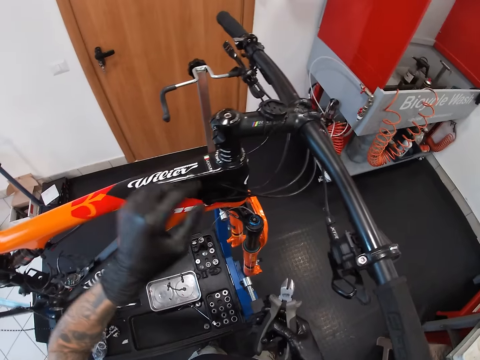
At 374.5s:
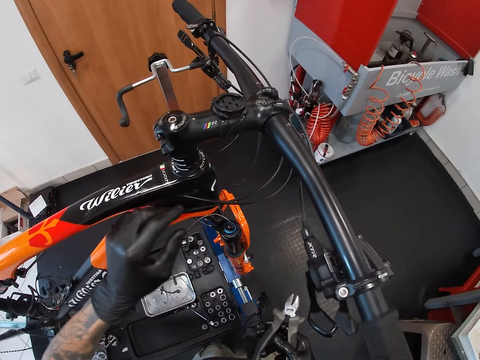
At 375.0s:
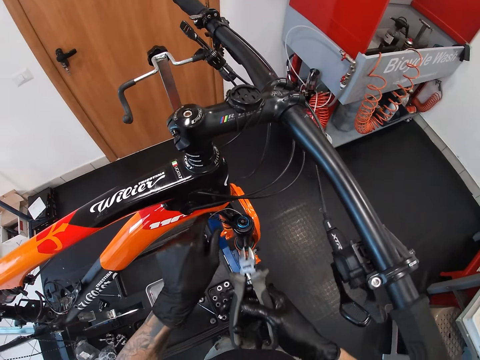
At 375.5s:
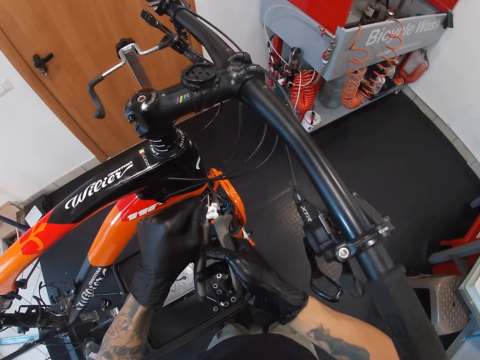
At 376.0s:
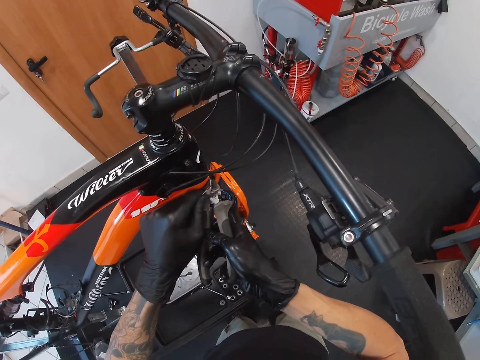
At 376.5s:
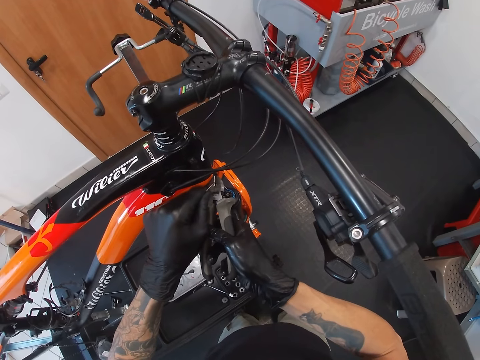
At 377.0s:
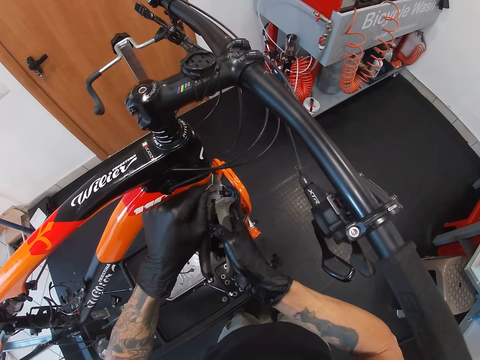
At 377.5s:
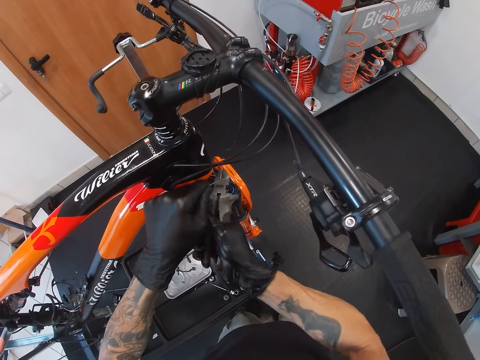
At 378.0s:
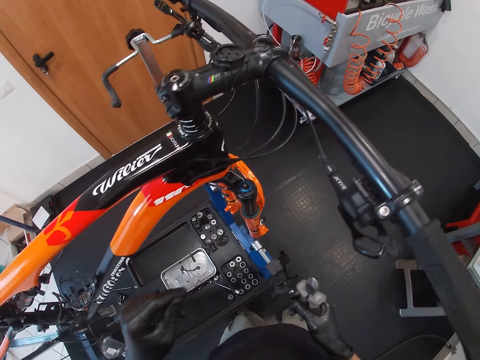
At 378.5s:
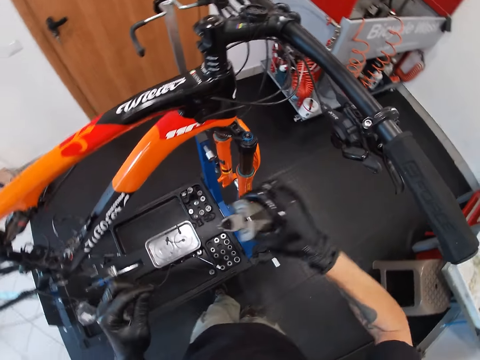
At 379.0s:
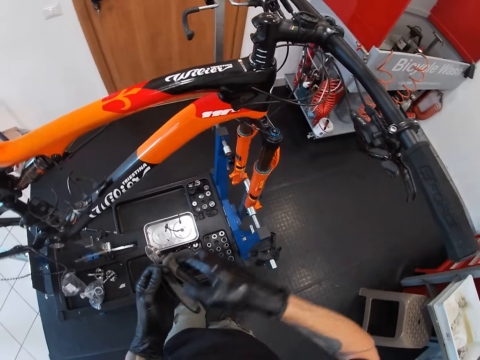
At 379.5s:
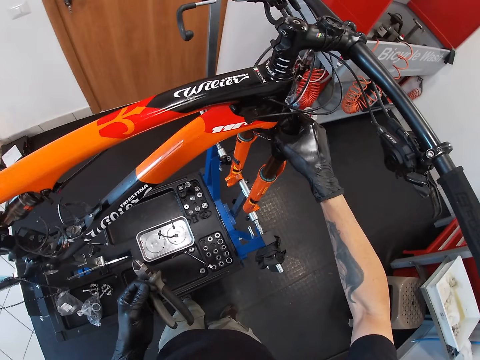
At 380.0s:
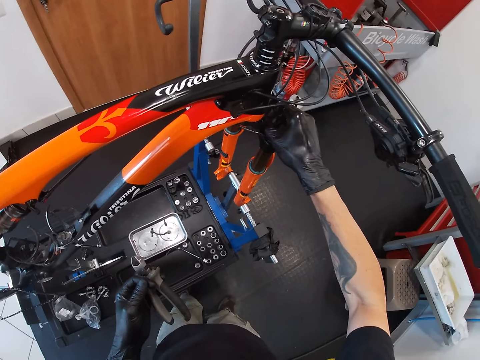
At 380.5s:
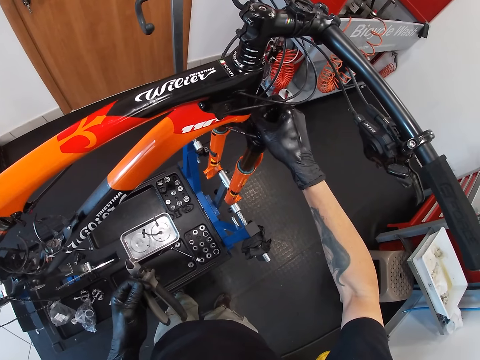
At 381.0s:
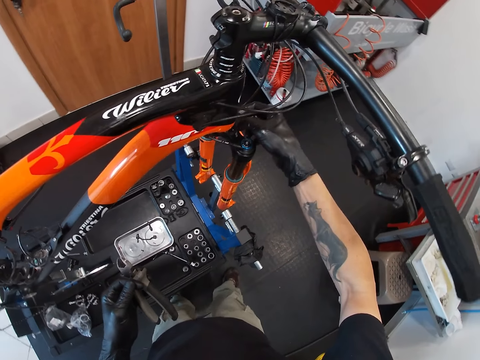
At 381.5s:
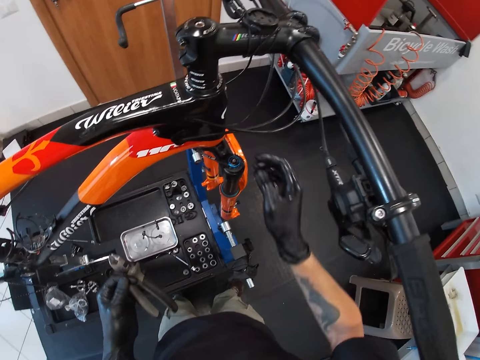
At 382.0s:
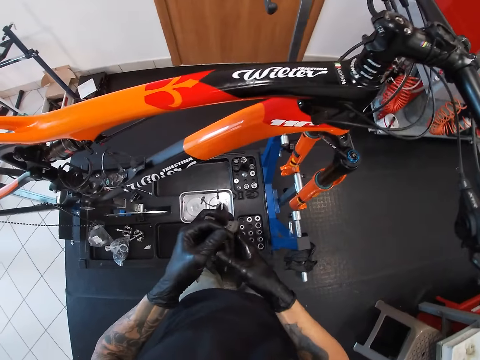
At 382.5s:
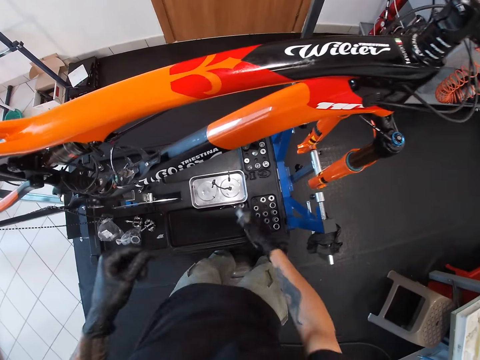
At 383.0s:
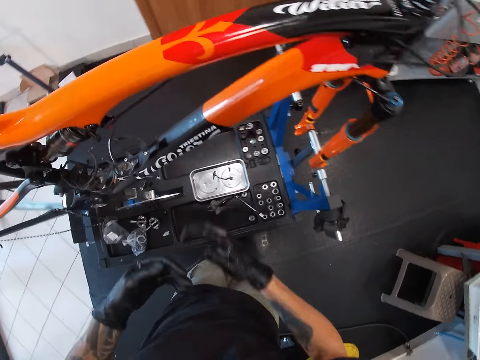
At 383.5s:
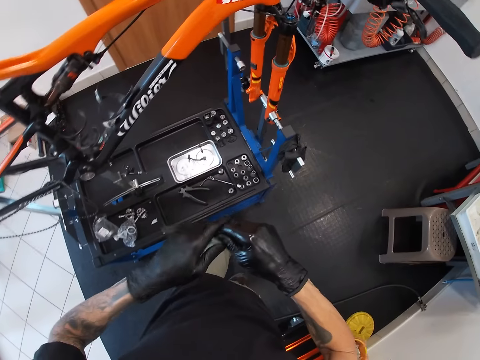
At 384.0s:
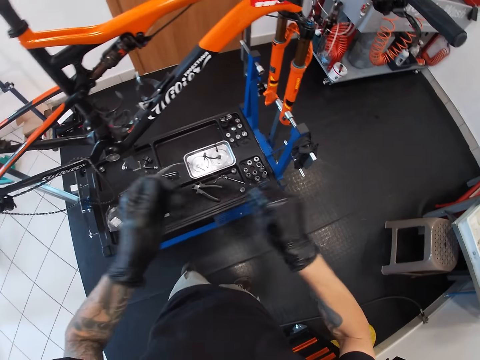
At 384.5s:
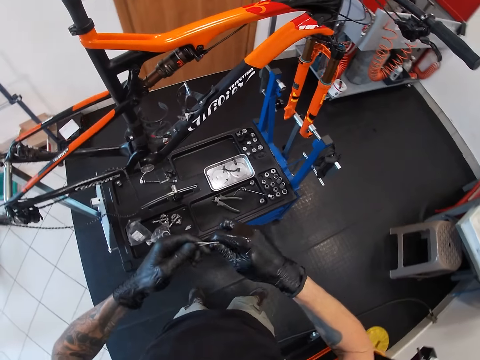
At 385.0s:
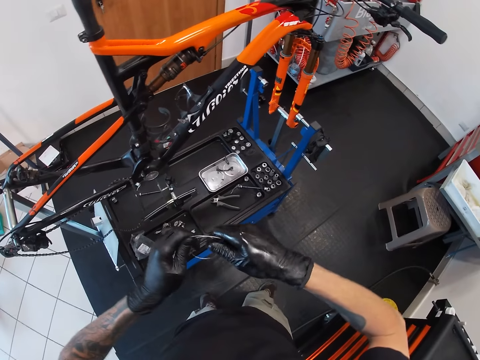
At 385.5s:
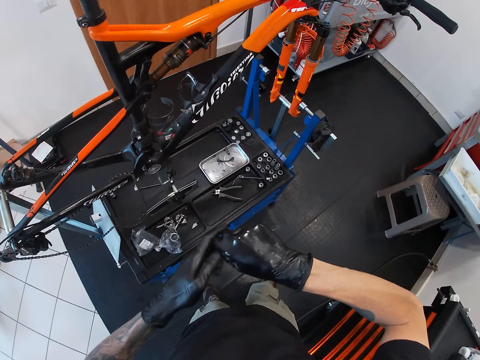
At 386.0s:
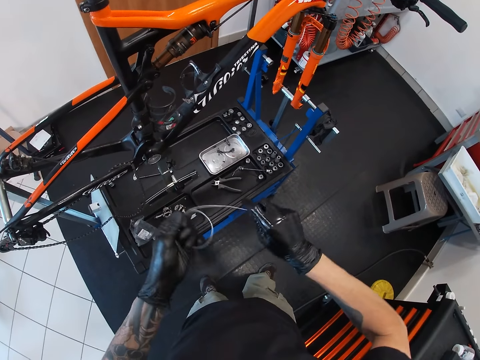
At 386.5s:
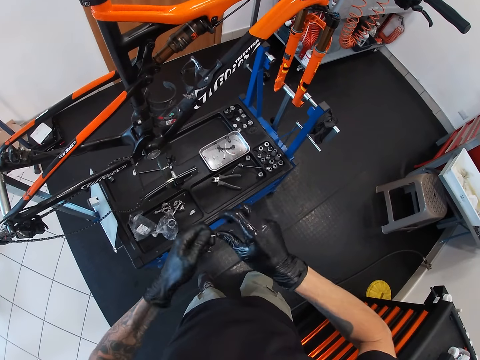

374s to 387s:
The camera wearer removes his hands from the bicycle. He places the pliers on the string or brake wire with his left hand. He cuts the string in his left hand with the pliers in his right hand. He removes his hands from the bicycle. He passes the pliers from his right hand to his left hand. He adjusts the bicycle pump with his right hand. He holds the bicycle with the right hand. He adjusts the wire with the right hand. He removes his hands from the bicycle. He passes the pliers from his left hand to his right hand. He drops the pliers on an auto lift with his right hand. He holds the wire with both hands. He bends the wire with the left hand. He wraps the strings with both hands. He stretches the wire and folds the wire.

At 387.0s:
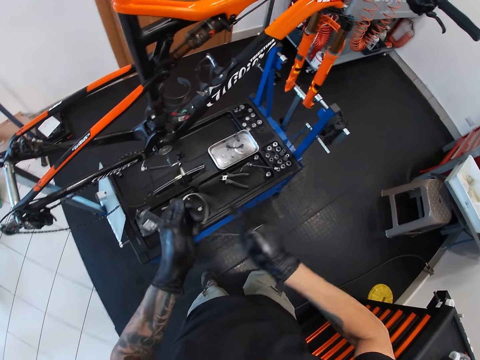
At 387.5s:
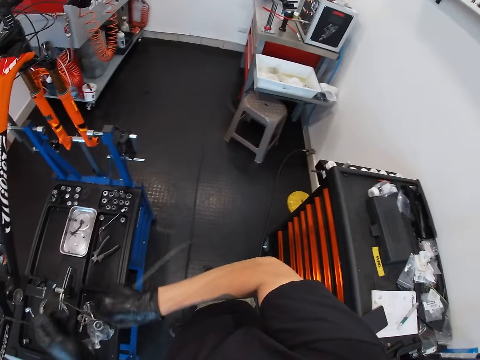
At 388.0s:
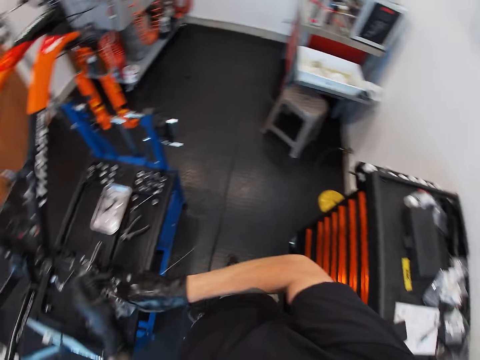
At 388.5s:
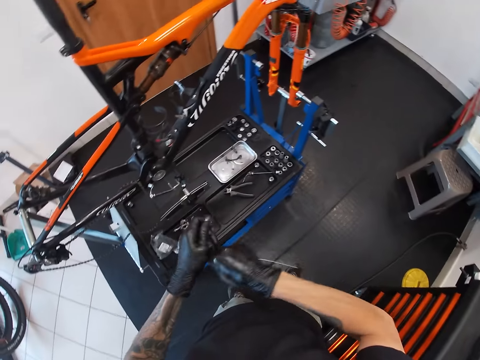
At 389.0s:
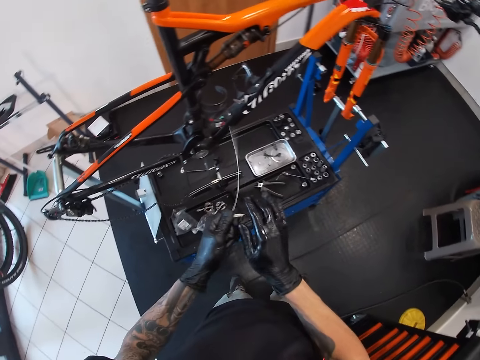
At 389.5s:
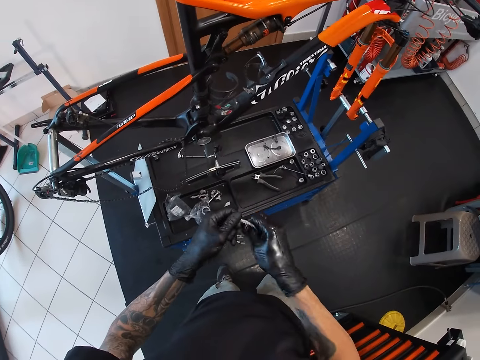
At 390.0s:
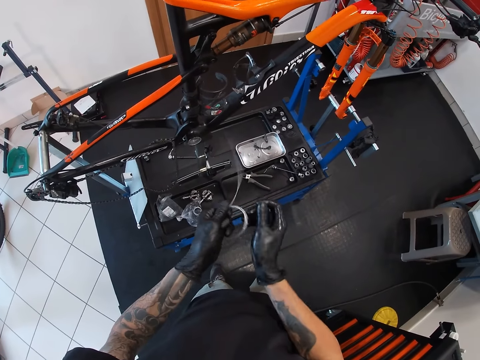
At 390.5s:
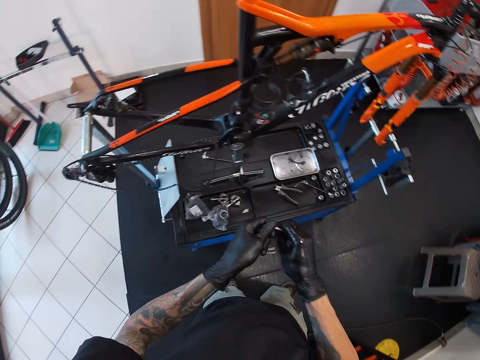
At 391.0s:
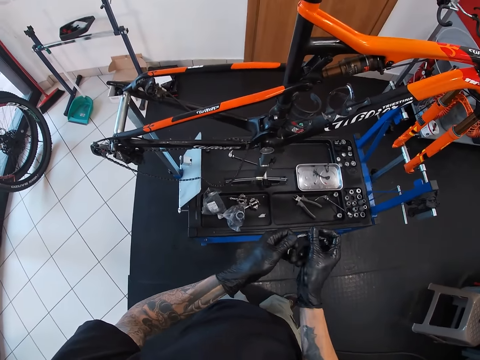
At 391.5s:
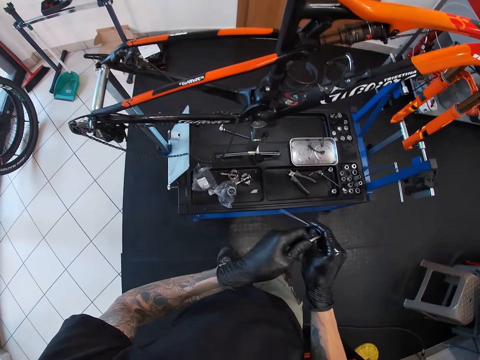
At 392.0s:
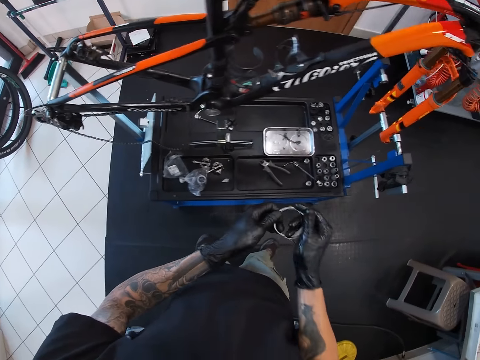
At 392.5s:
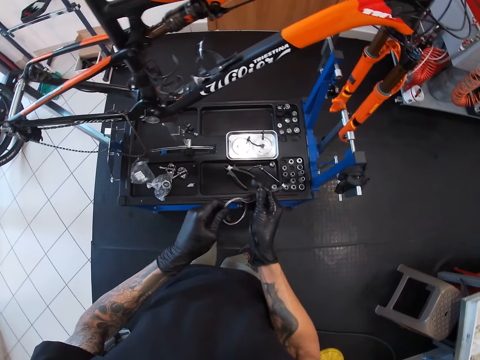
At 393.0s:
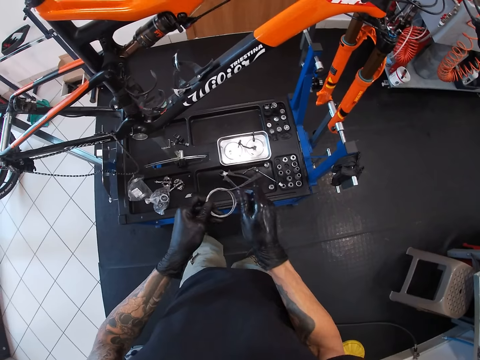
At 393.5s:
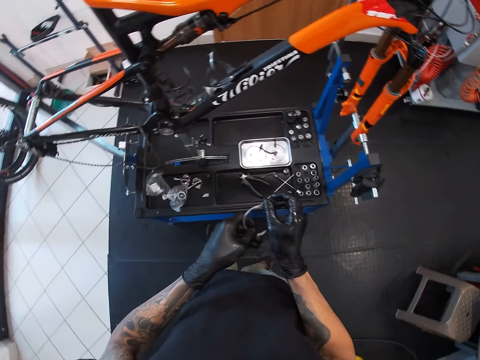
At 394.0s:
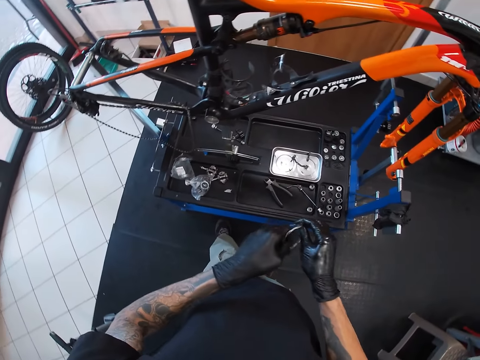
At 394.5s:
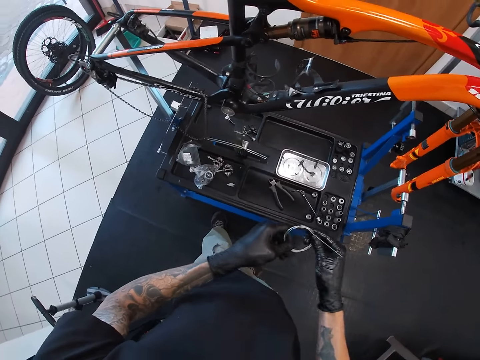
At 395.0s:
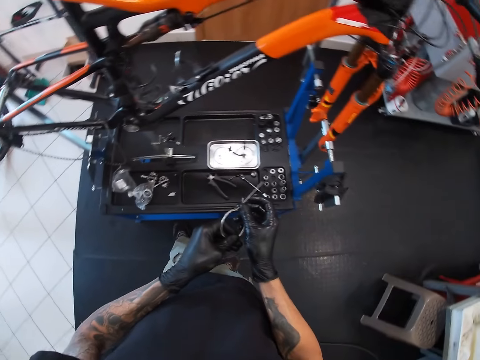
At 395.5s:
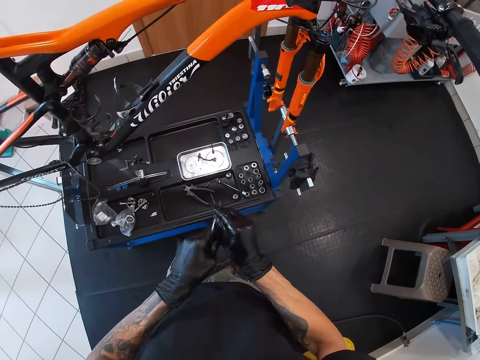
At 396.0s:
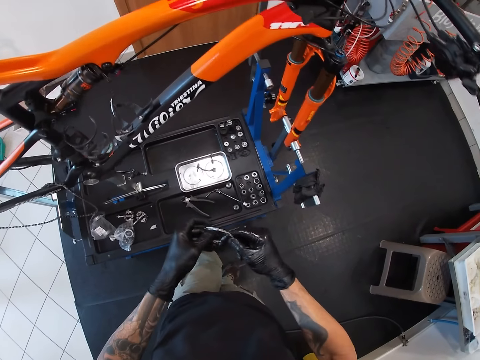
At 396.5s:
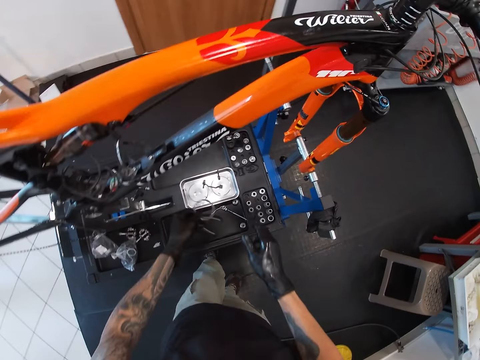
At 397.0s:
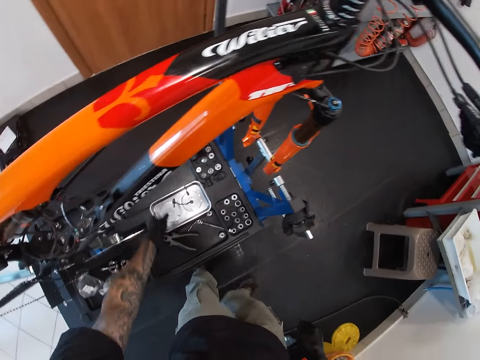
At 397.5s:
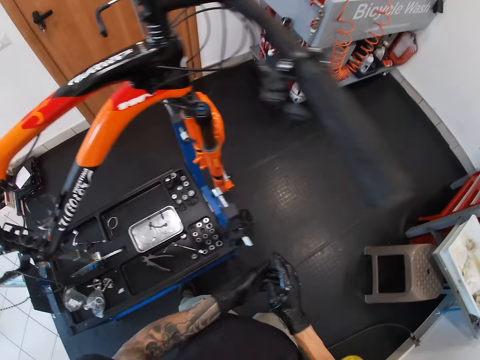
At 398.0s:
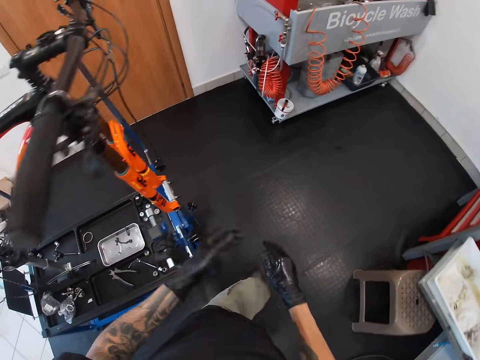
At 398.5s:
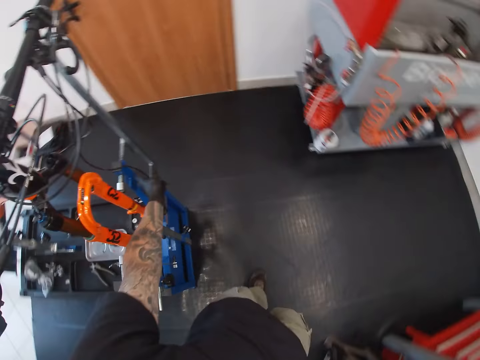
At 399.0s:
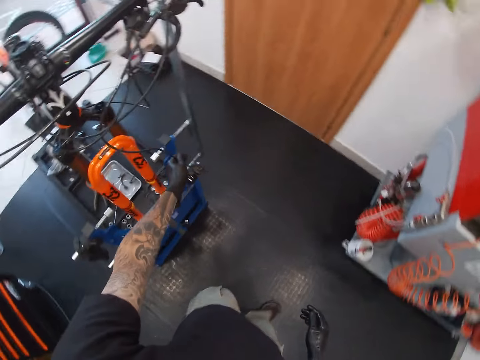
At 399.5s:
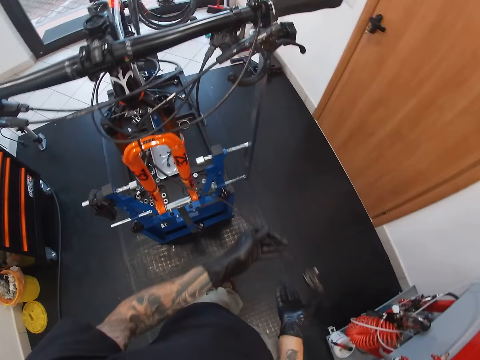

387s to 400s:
The camera wearer looks around. He folds a wire. He looks around. He folds the wire. He drops the string on the auto lift with his left hand. He looks around and rubs his hands. He holds a brake wire with the left hand. He picks a cable from the auto lift with his left hand. He walks around. He pulls the brake wire with the left hand.
